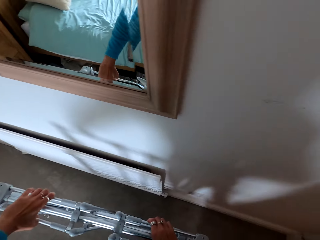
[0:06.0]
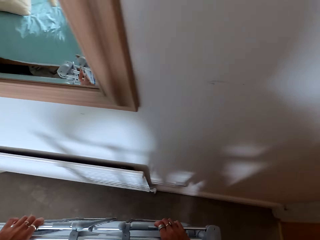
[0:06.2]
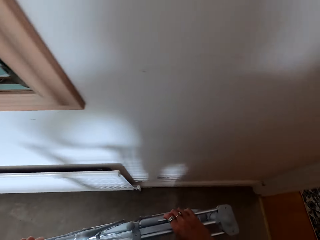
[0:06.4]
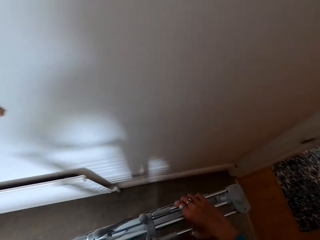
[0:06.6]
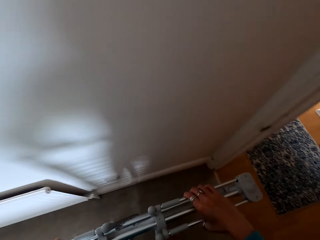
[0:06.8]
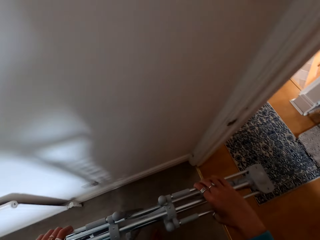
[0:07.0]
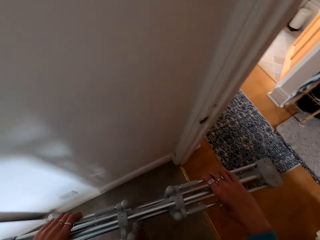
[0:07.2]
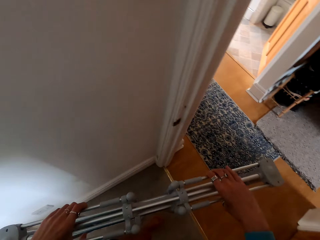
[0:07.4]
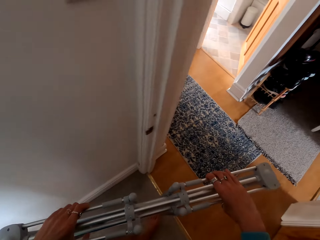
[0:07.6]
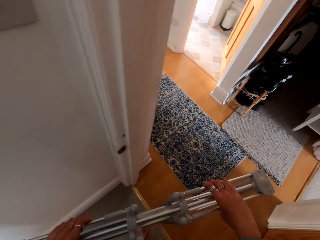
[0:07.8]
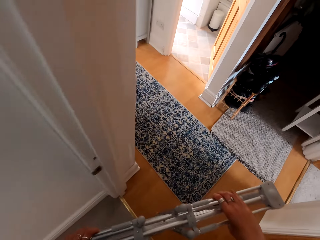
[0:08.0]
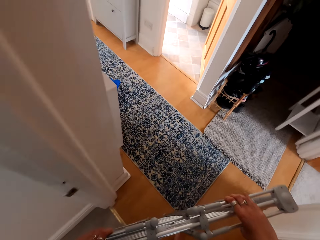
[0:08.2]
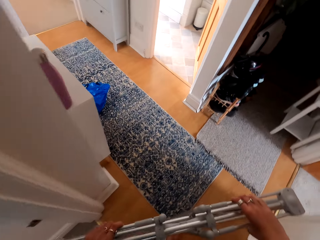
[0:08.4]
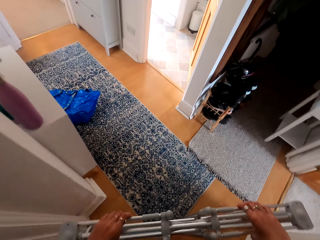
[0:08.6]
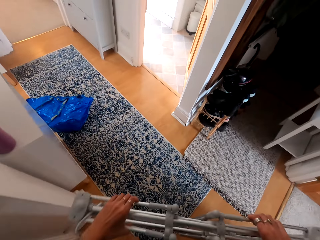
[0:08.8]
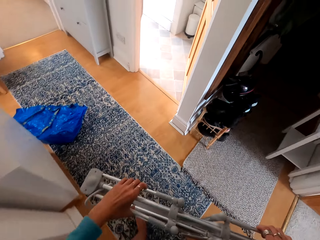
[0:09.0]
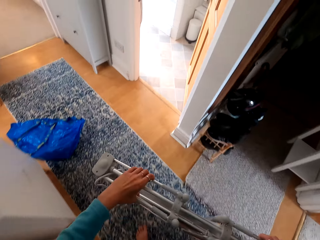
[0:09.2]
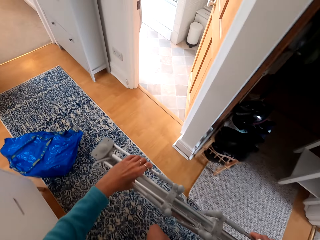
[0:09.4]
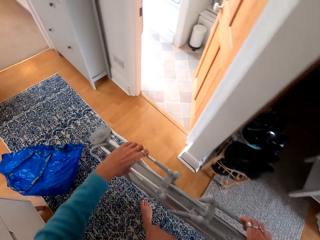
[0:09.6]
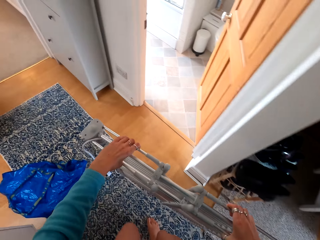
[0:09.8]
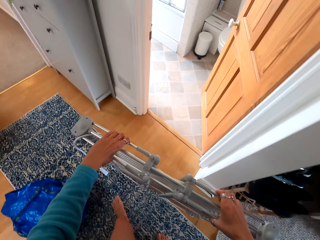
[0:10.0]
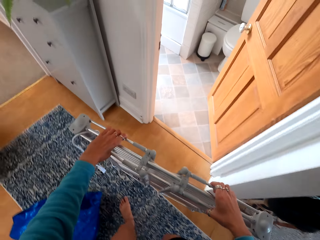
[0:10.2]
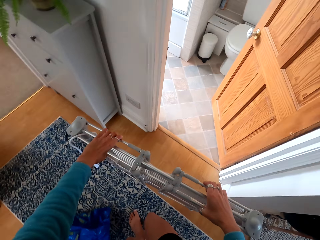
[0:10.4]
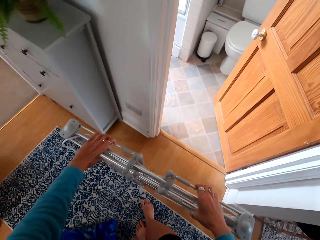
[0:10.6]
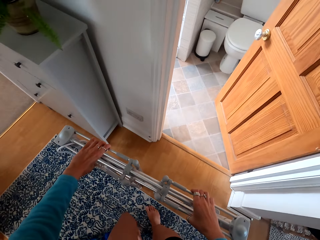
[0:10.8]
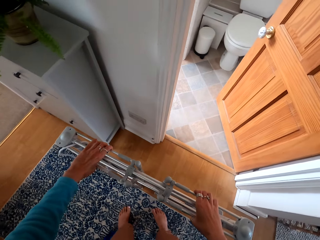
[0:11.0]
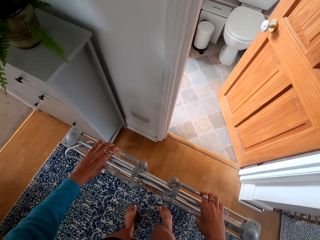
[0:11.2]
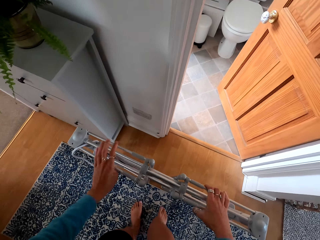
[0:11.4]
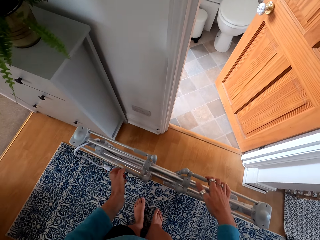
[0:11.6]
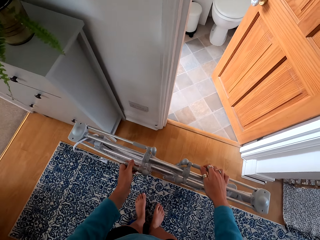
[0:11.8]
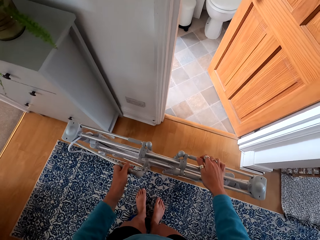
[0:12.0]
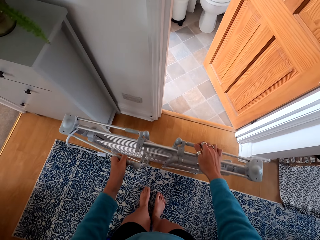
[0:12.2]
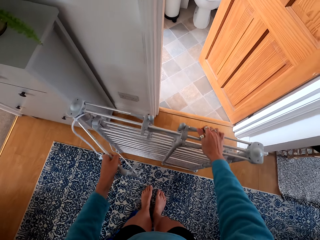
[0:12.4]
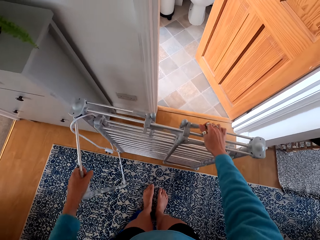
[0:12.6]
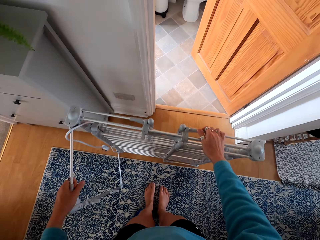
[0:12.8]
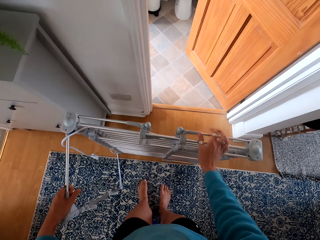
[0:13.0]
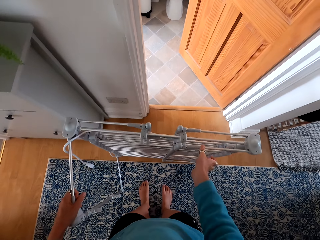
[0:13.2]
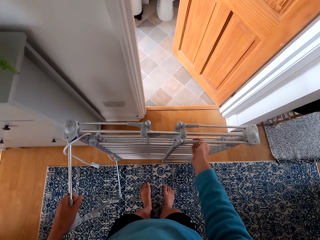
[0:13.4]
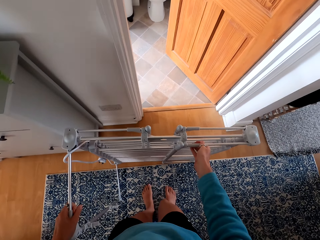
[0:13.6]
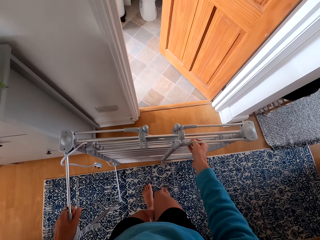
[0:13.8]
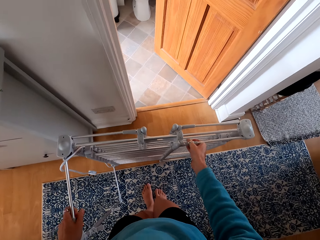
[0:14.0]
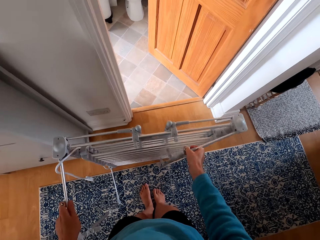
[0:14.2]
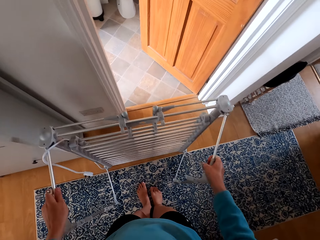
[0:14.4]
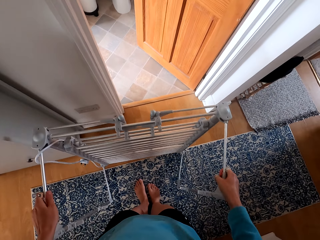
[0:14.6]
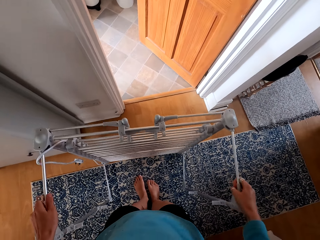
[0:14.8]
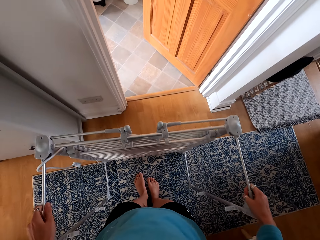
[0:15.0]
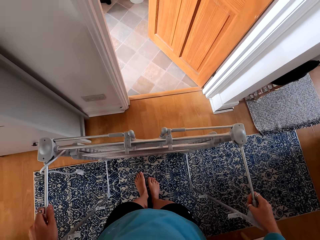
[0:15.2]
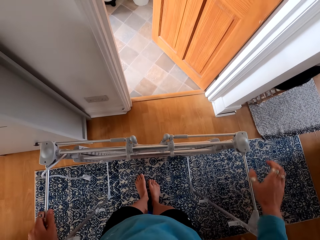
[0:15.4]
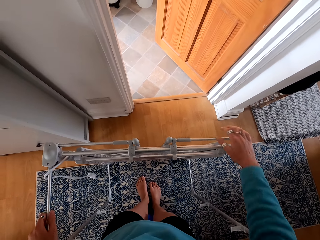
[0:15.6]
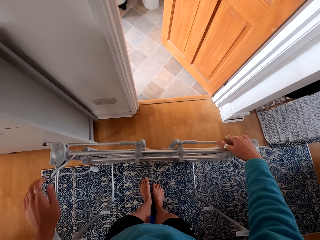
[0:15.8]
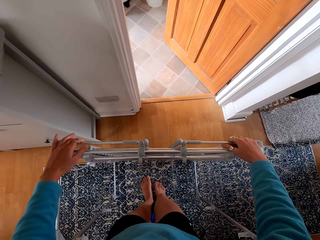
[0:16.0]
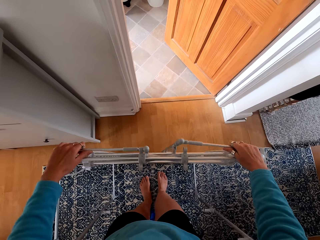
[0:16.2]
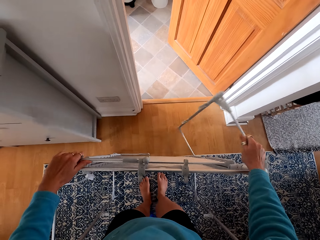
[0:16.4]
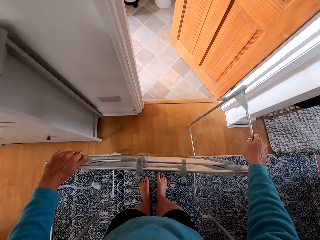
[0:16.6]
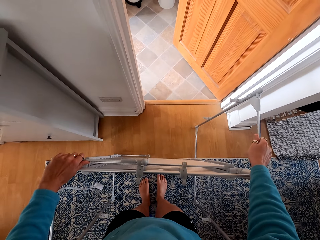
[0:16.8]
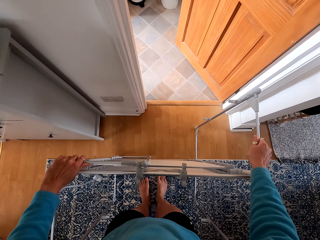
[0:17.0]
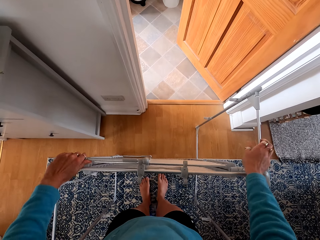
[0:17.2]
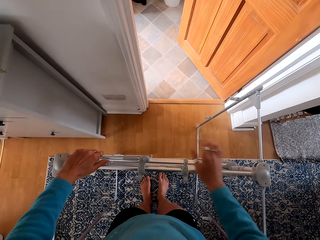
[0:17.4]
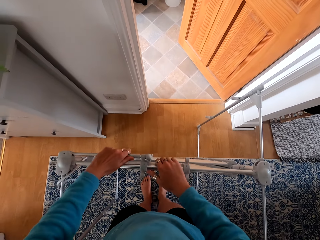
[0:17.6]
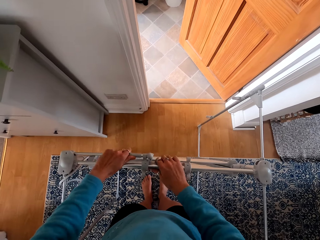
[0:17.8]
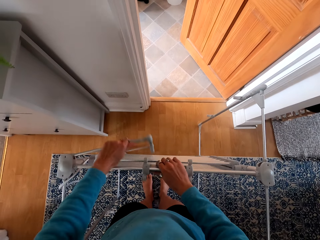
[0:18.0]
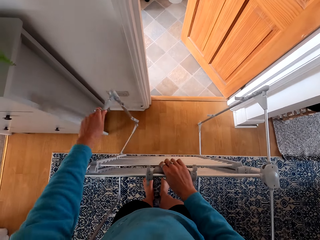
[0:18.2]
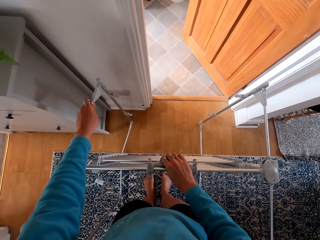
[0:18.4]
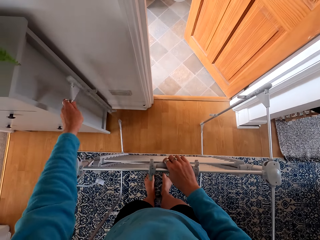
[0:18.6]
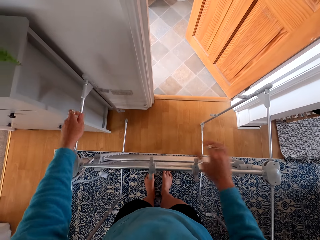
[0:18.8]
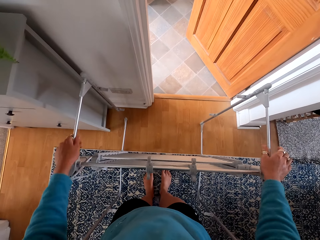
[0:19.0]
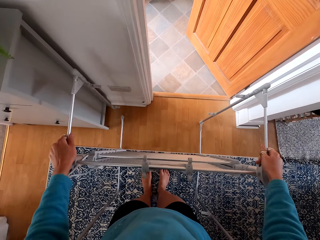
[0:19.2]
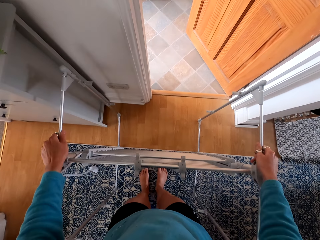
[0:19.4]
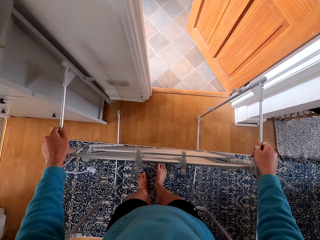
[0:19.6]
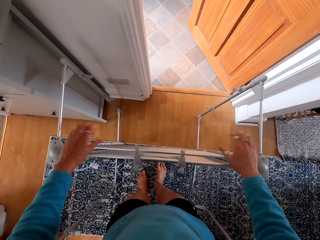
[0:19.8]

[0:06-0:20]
The camera wearer picks up something. They walk around the house. They place the clothes rack on the floor. They assemble the clothes rack. They open something.

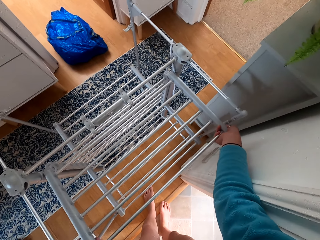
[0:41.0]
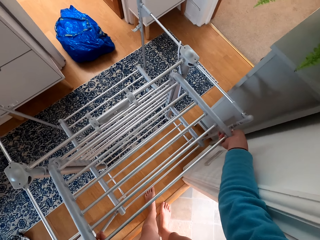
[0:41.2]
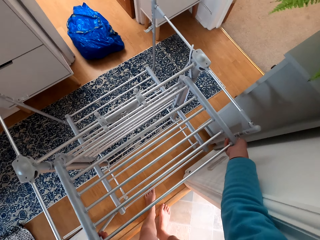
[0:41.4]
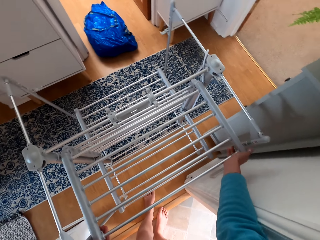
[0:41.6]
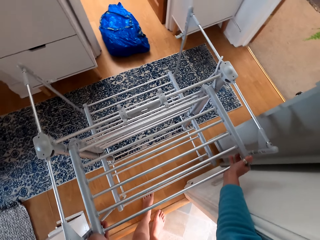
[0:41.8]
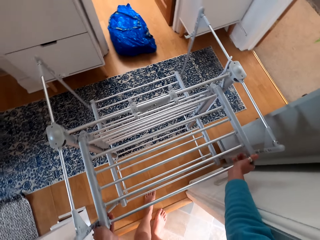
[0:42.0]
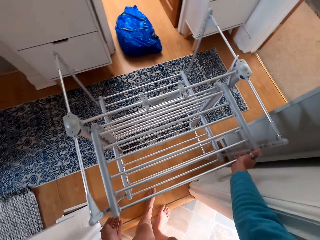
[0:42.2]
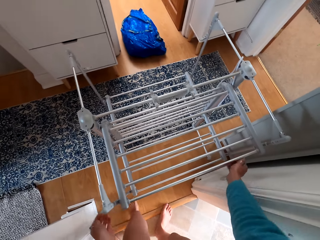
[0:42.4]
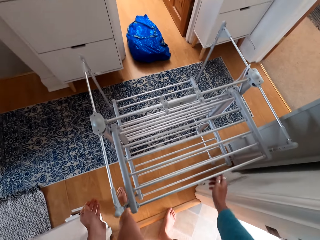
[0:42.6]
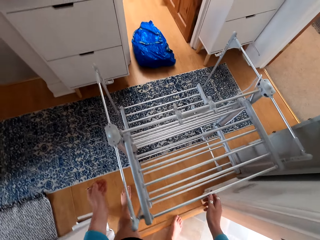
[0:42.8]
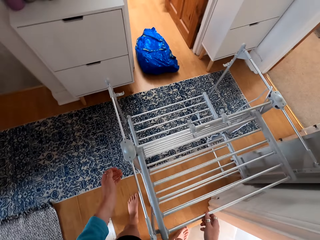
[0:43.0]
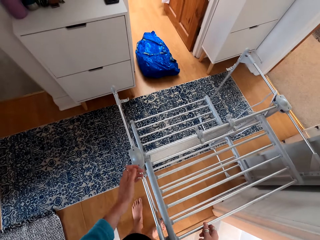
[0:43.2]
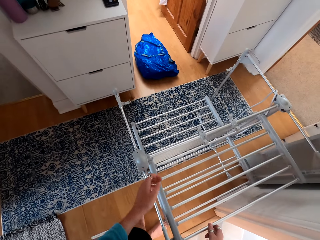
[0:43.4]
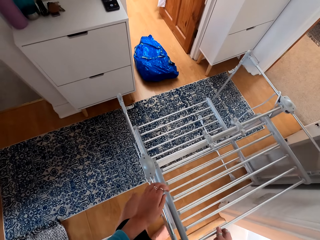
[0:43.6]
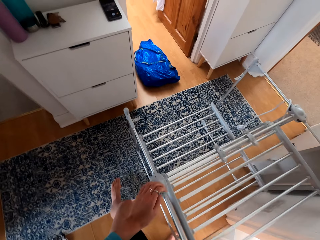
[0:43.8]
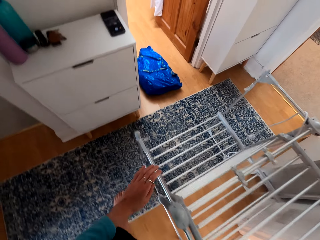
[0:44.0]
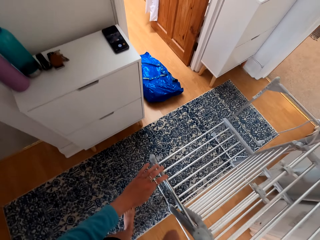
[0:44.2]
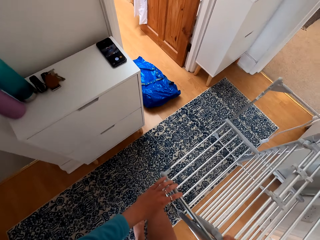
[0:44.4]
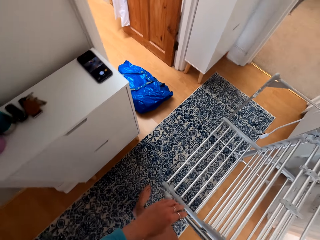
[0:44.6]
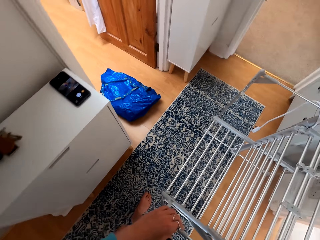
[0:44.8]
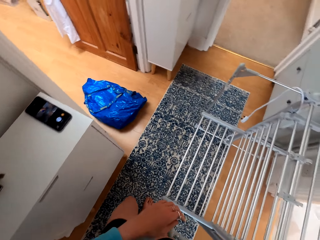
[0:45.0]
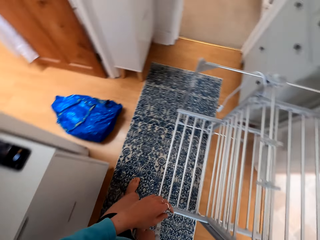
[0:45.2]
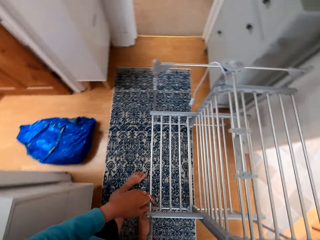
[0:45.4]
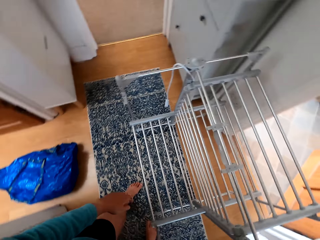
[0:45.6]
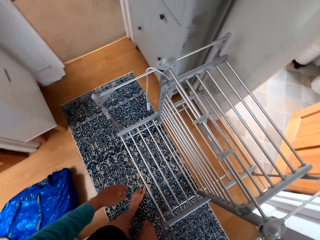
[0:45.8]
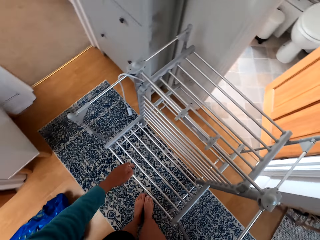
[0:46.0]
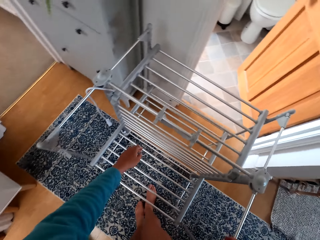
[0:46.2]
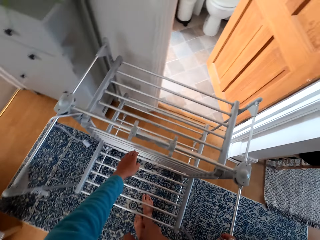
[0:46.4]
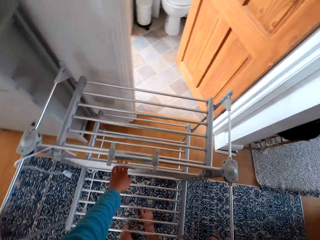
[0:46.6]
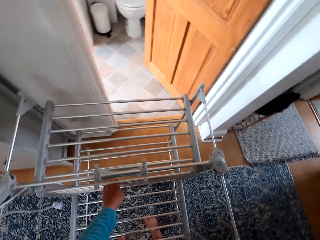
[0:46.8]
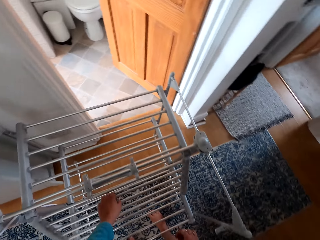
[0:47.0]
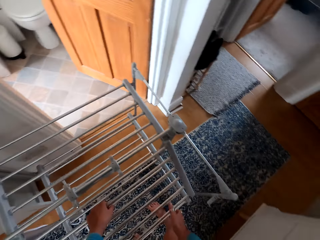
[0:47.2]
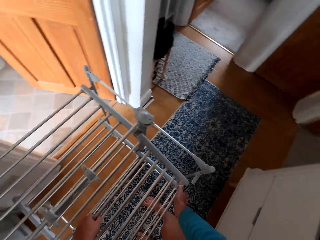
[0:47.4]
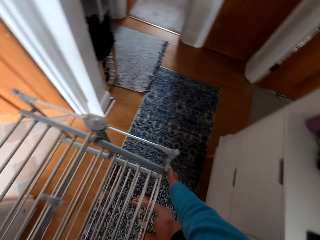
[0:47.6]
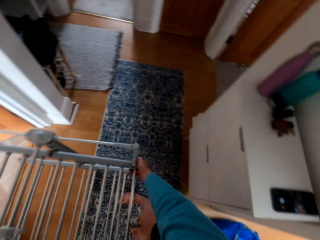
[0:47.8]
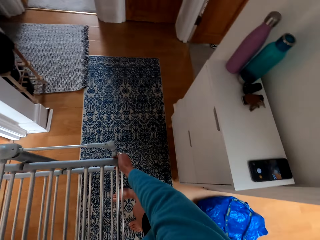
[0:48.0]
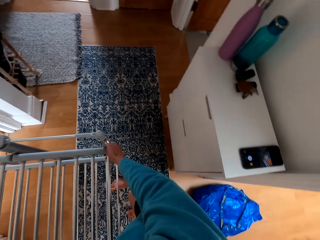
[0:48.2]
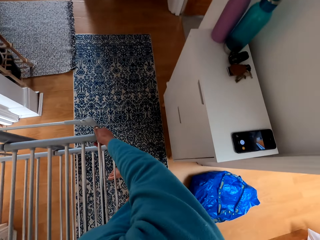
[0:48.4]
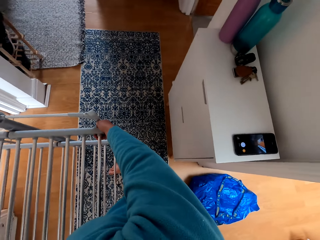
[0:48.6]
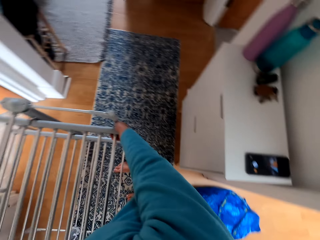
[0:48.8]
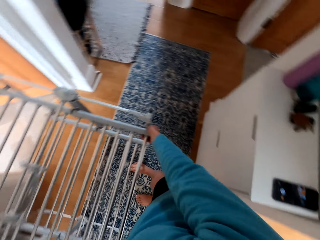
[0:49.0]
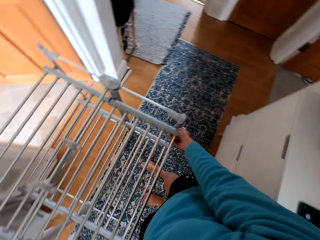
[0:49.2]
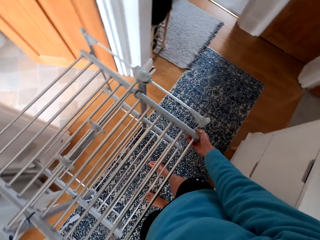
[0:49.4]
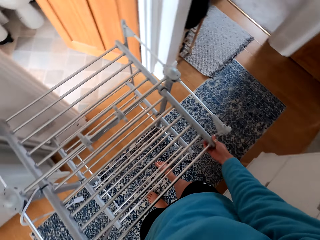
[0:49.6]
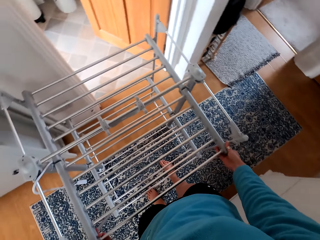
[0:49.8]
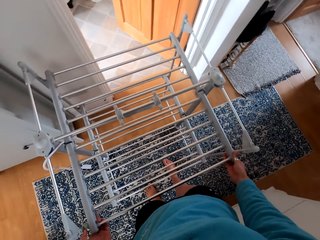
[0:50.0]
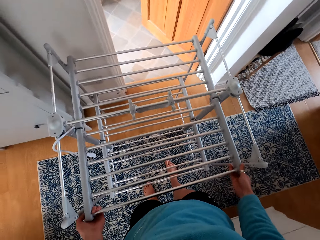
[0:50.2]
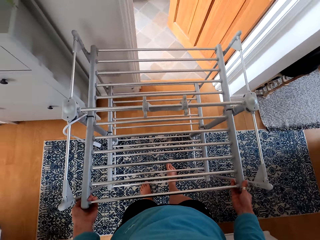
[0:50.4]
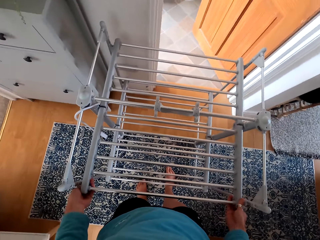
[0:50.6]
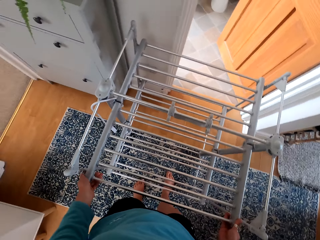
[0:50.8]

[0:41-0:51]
The camera wearer walks around. They open something.
